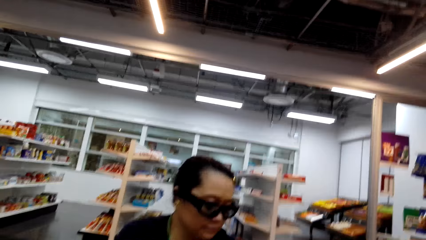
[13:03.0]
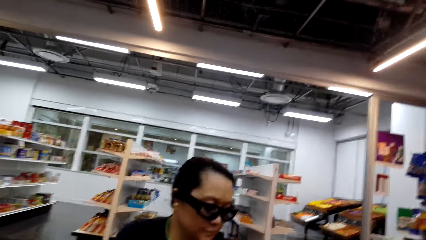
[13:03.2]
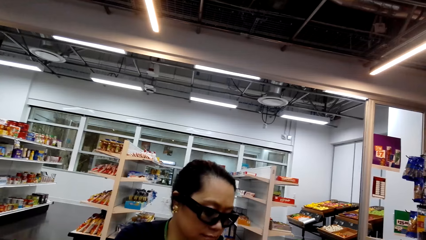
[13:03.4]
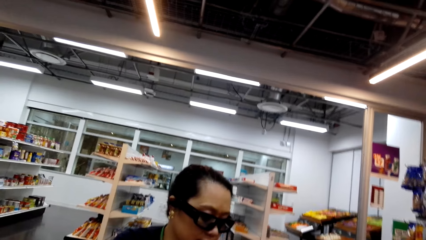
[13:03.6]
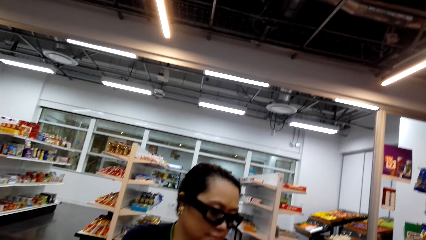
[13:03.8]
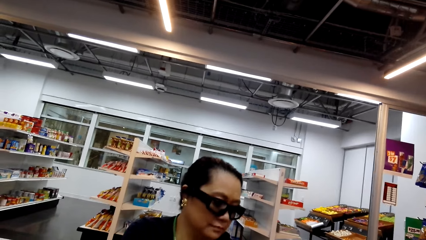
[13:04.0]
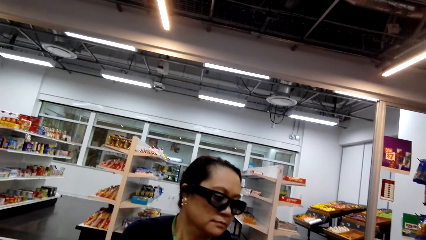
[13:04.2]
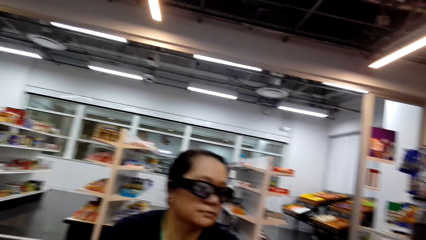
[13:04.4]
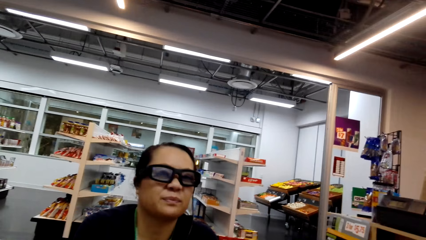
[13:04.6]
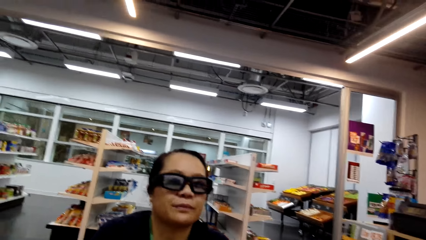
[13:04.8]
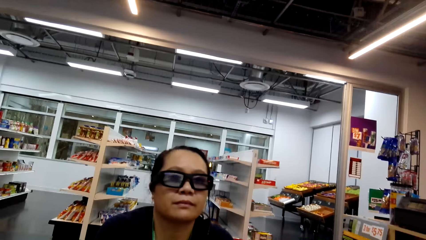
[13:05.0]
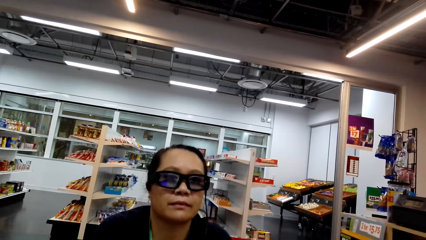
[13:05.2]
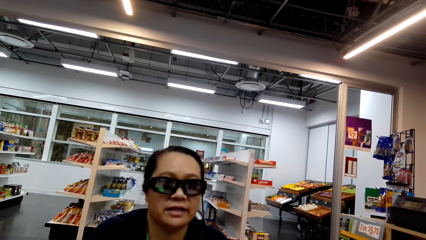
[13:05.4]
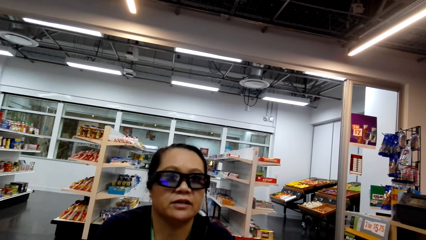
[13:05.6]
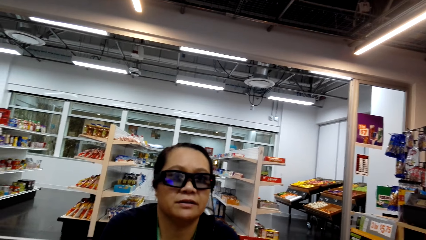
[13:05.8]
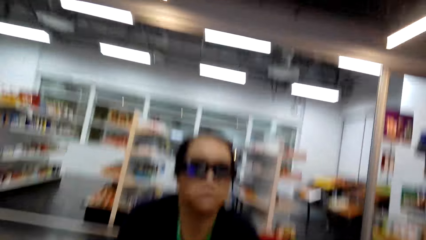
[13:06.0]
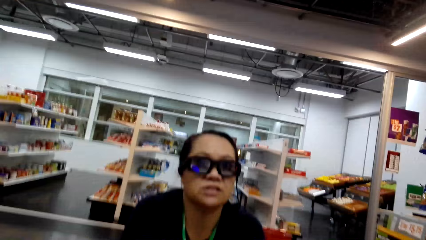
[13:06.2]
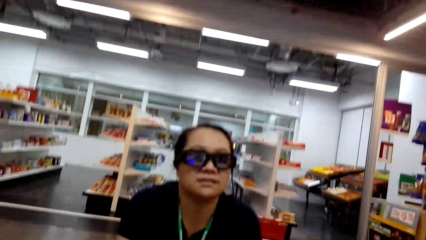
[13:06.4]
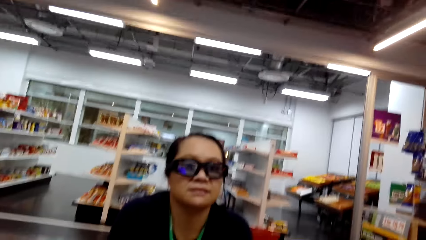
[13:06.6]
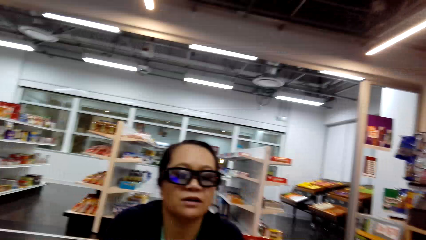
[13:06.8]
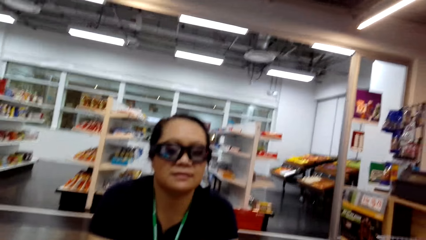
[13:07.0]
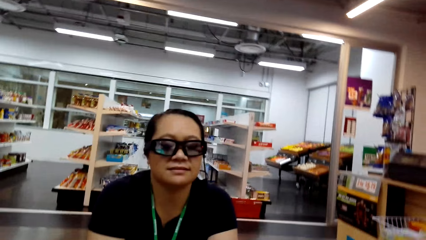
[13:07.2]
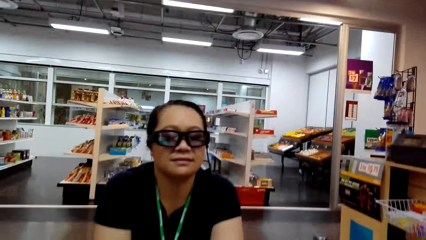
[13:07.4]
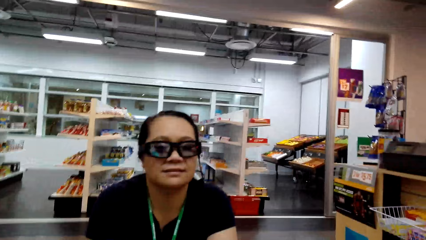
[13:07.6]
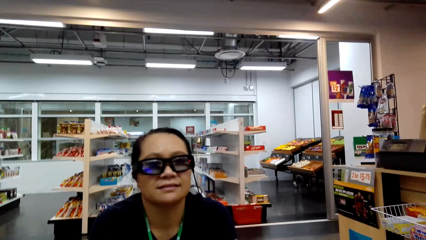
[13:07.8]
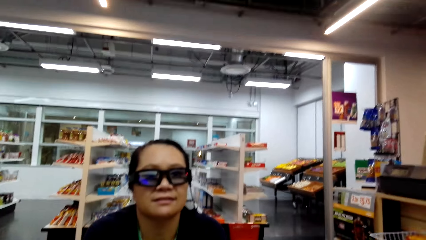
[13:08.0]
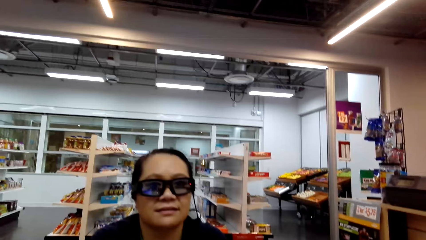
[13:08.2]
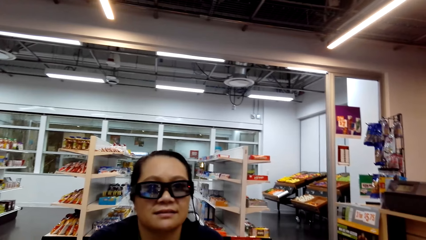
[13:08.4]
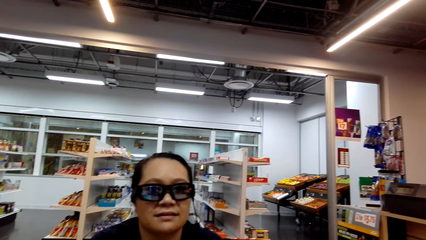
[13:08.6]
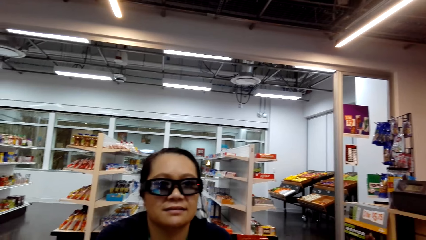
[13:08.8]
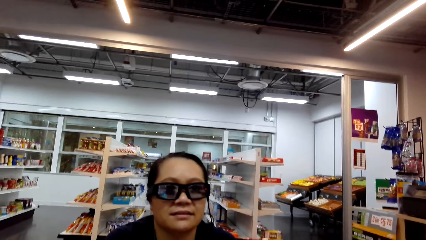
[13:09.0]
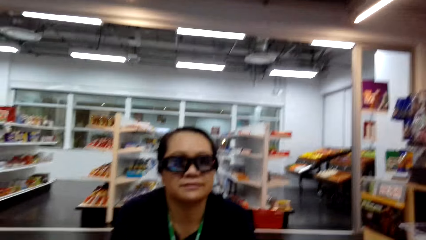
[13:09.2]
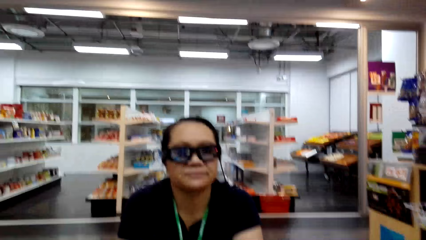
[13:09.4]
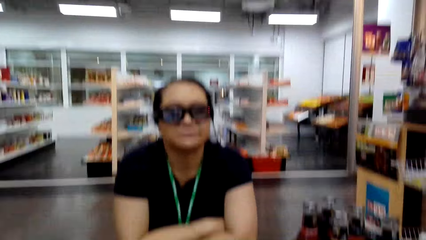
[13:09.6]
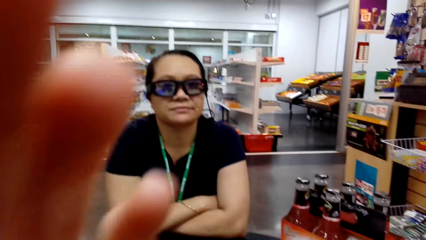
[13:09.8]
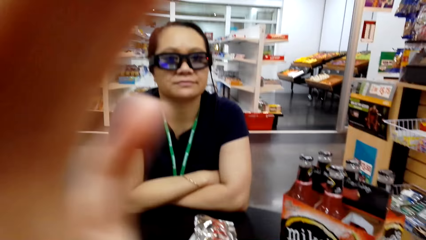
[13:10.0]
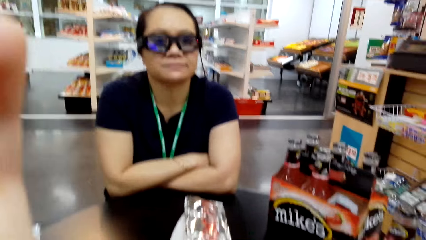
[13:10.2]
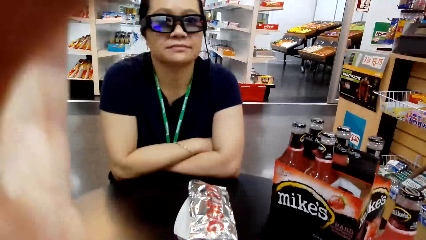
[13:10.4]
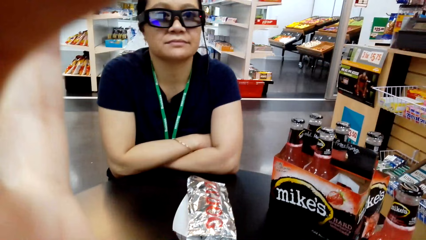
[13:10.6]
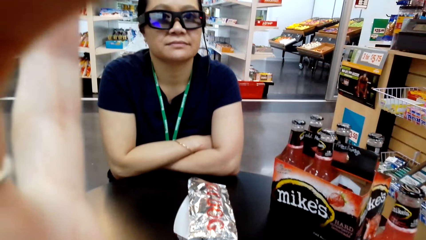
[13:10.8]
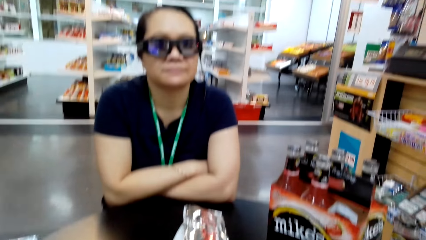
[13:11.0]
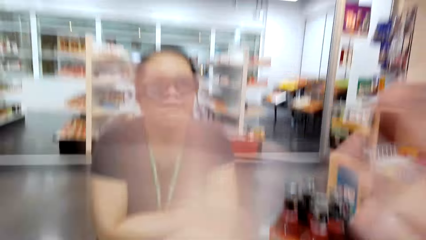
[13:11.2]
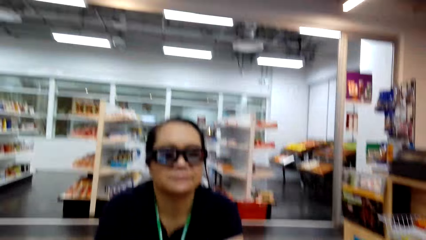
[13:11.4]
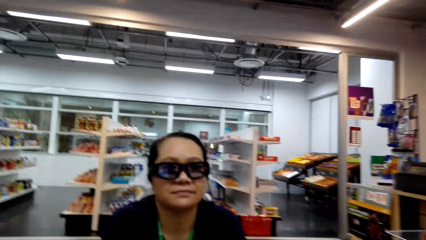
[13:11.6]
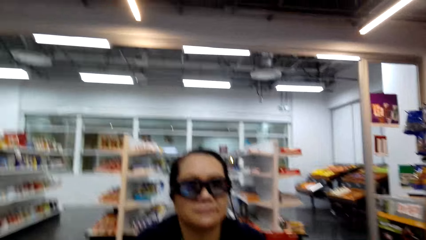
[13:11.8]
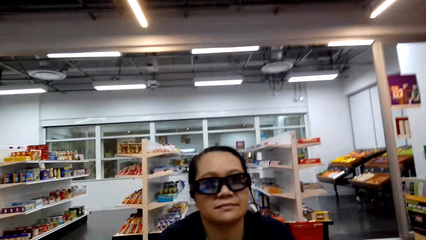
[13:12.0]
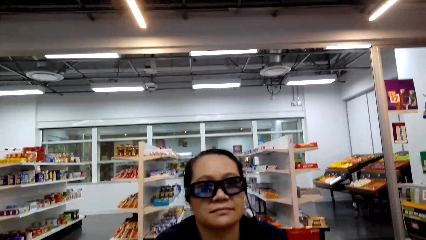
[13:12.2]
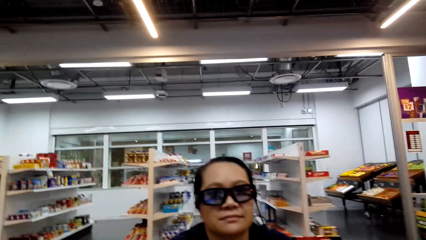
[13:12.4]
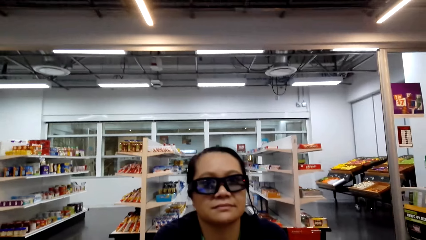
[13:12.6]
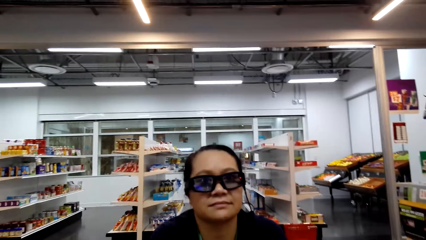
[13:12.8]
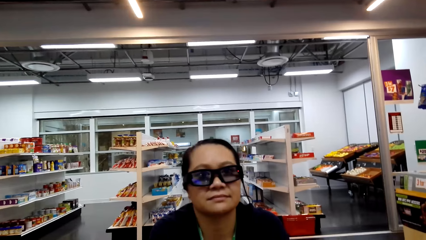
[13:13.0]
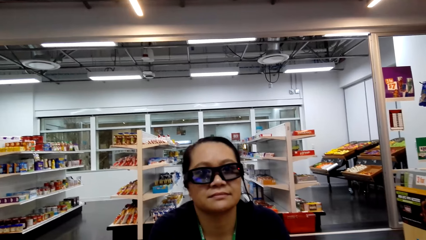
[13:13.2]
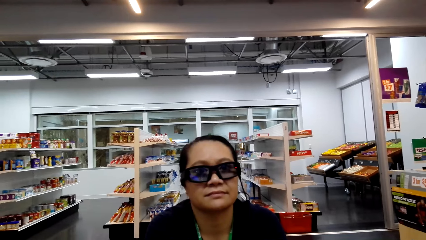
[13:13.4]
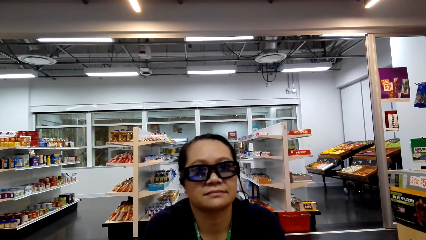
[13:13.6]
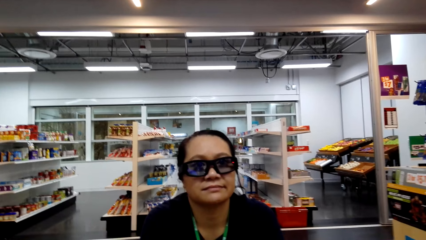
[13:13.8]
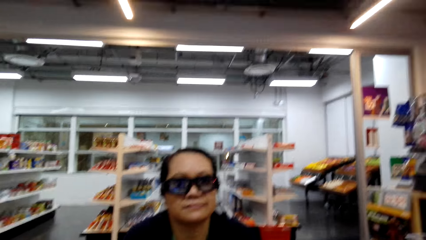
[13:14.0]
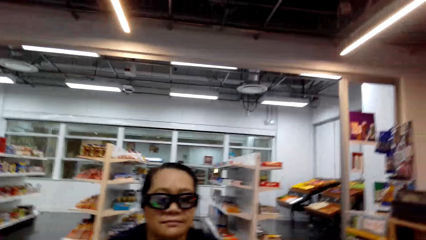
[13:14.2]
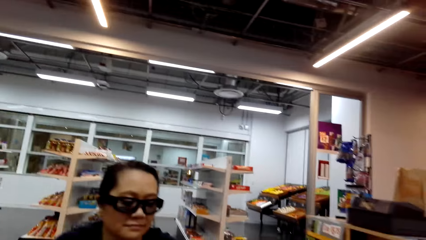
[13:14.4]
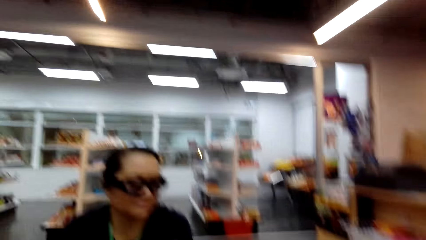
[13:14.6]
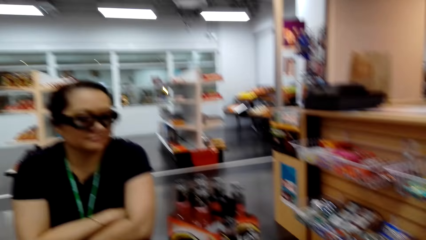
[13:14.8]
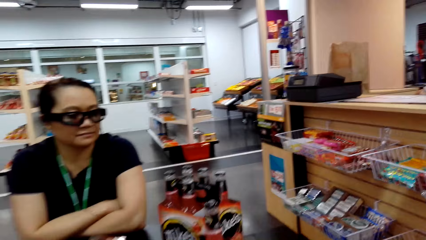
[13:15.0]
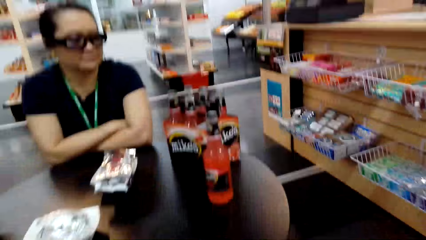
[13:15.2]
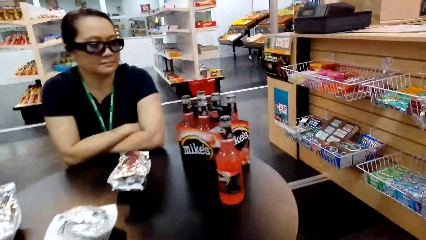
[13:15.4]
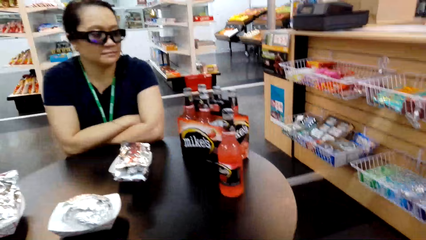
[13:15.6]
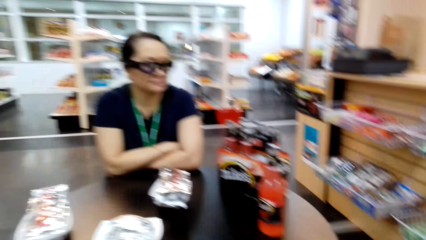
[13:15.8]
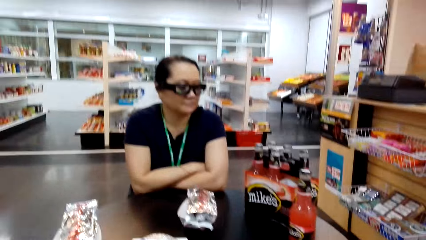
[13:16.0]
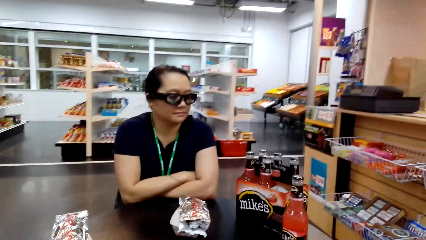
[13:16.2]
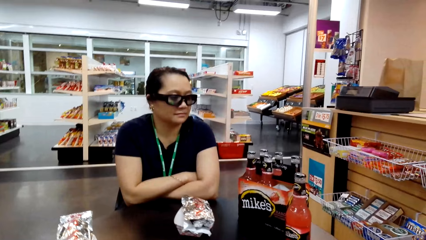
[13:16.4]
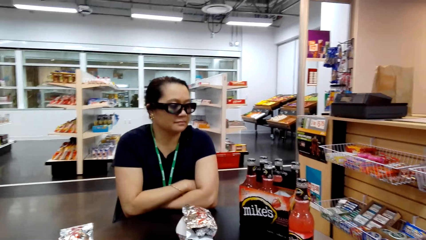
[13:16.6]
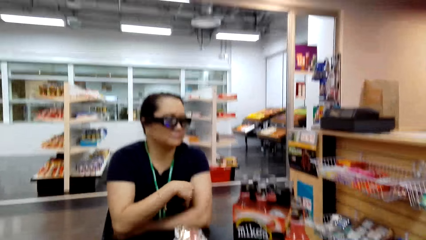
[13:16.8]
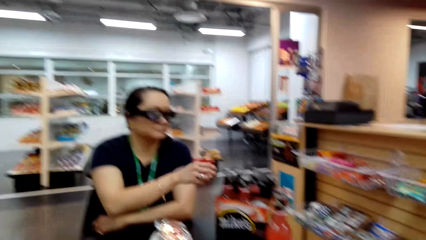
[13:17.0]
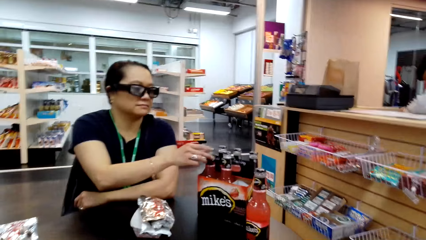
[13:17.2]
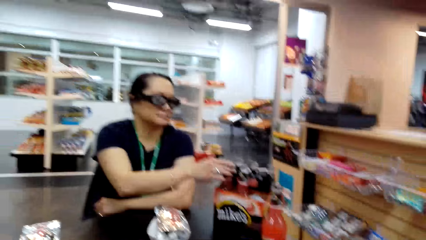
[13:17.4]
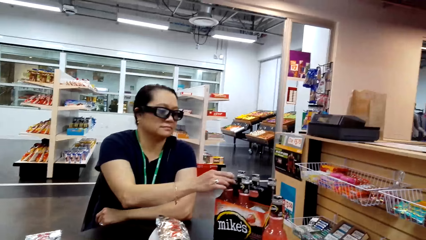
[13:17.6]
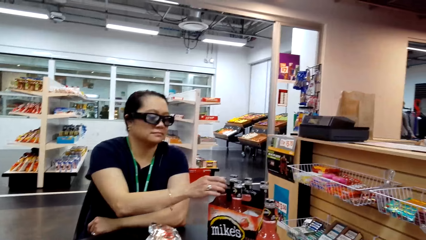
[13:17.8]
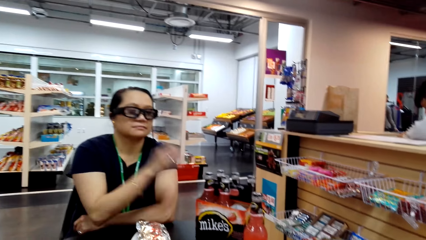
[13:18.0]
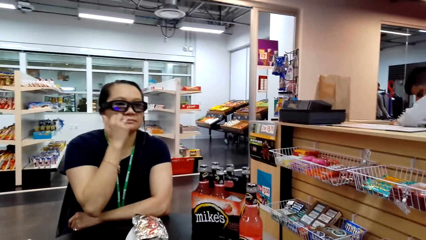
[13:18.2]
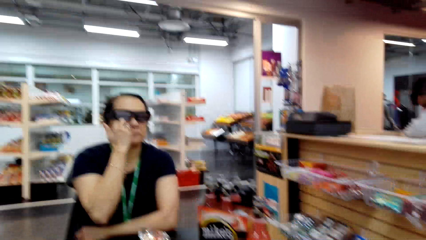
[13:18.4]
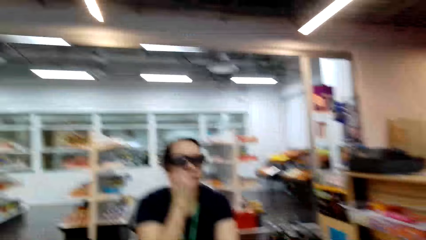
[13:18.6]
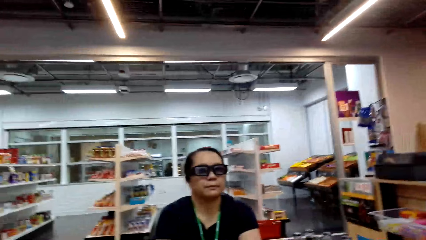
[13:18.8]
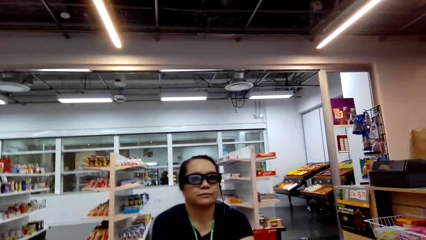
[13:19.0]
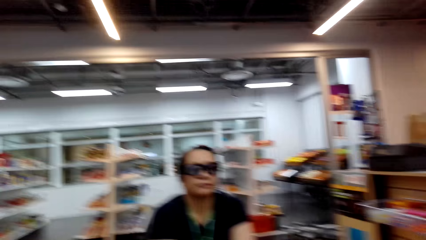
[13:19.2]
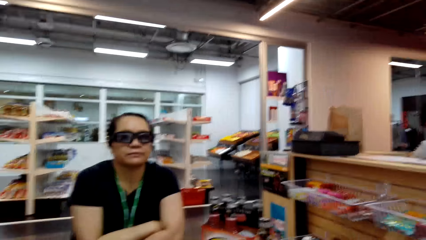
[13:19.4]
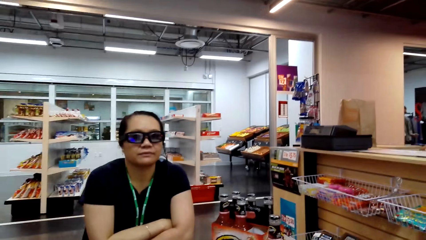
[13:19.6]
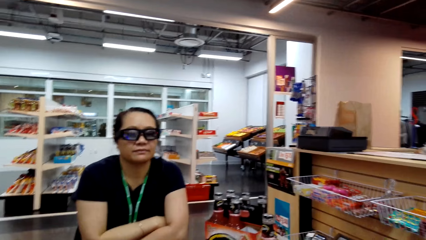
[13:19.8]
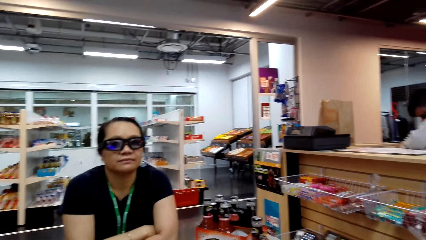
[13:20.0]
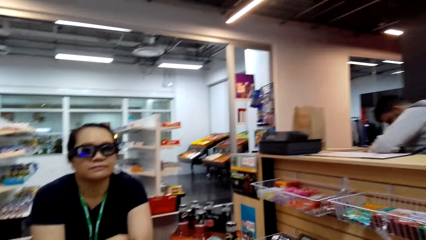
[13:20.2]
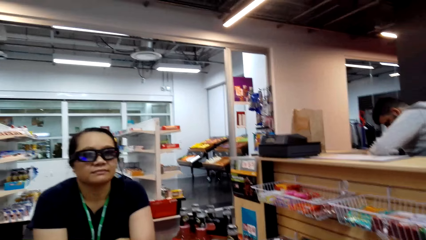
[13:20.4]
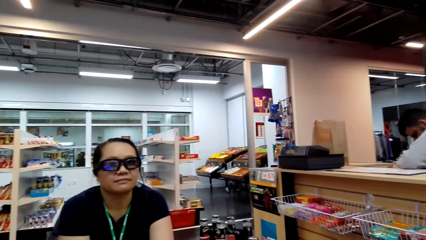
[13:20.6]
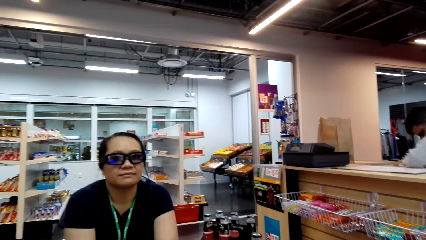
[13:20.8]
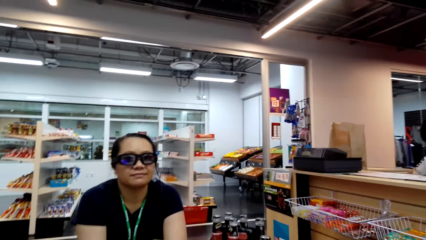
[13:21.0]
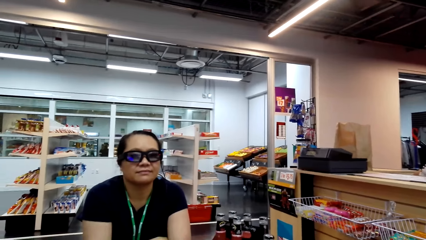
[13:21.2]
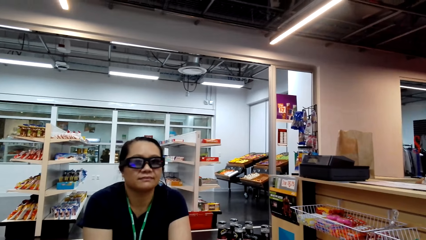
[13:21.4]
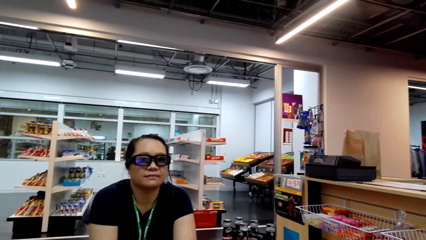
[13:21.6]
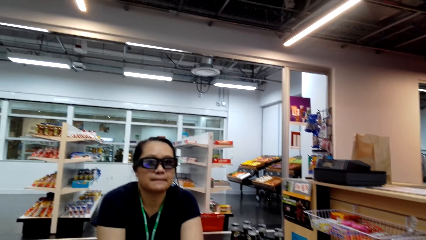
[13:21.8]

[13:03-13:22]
The camera wearer talks to the woman. The woman talks to the camera wearer. The camera wearer talks to the woman. She lifts her left hand up. She talks to the woman. The woman touches the beer bottle. The camera wearer talks to the woman. The woman touches her glasses with her right hand.
